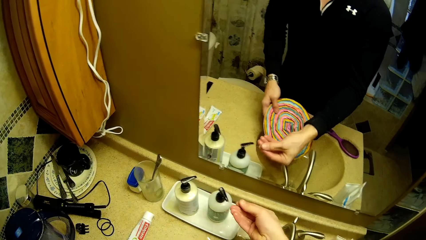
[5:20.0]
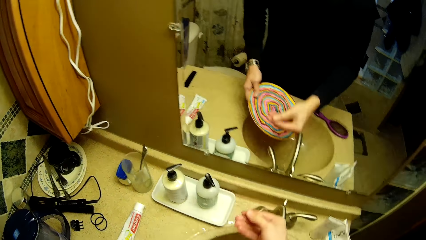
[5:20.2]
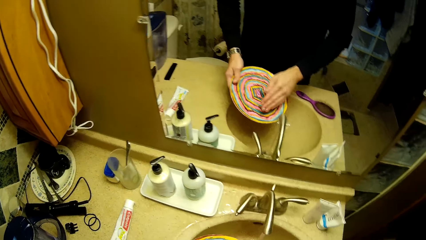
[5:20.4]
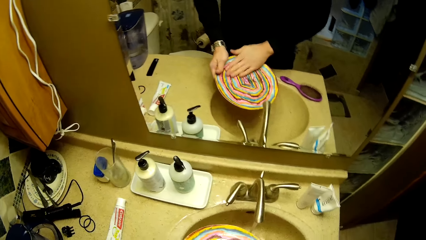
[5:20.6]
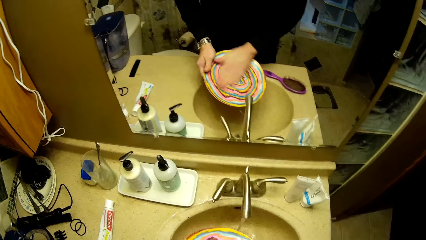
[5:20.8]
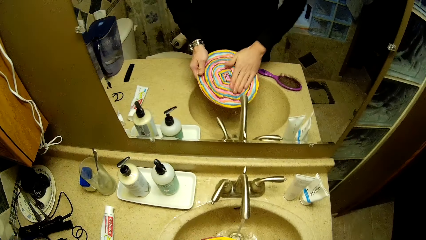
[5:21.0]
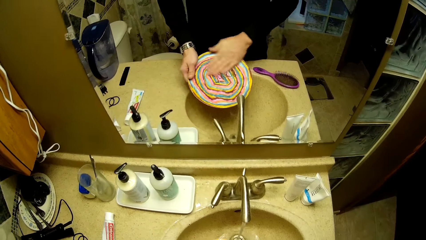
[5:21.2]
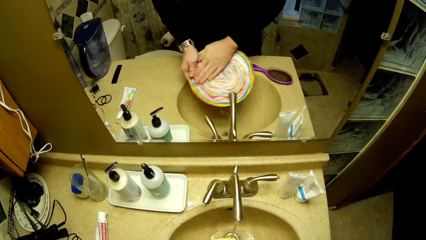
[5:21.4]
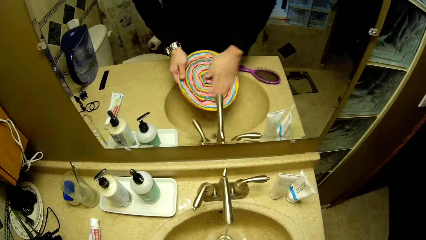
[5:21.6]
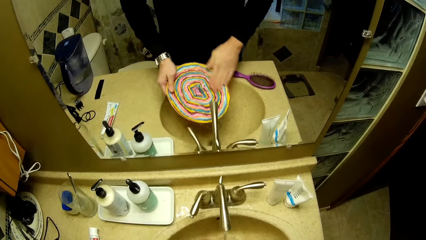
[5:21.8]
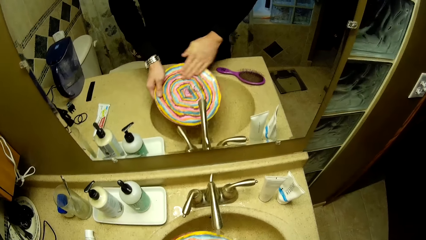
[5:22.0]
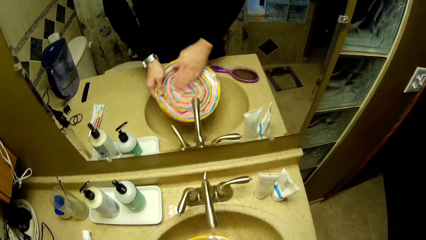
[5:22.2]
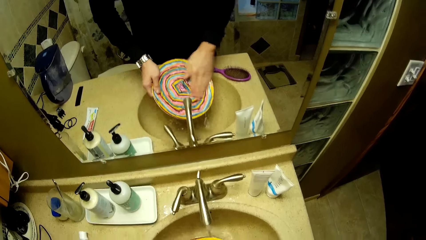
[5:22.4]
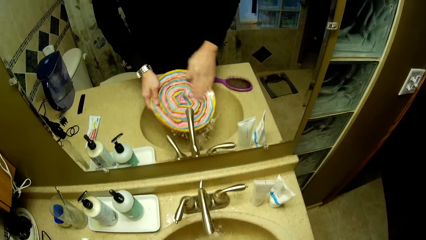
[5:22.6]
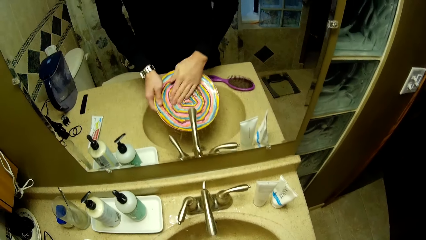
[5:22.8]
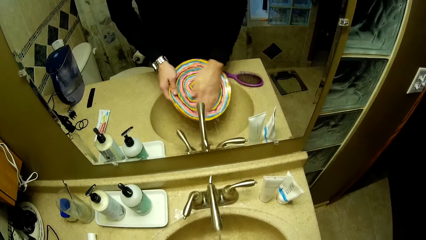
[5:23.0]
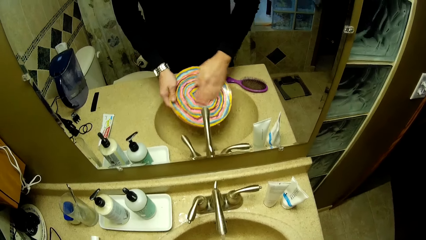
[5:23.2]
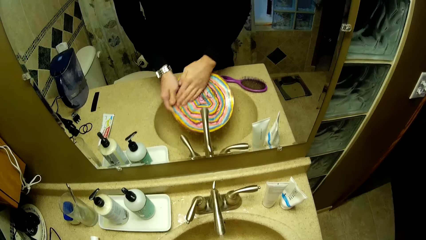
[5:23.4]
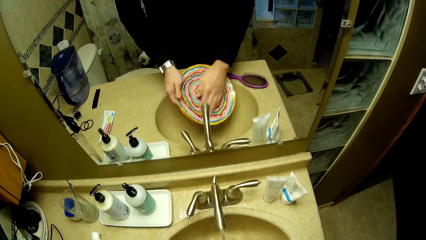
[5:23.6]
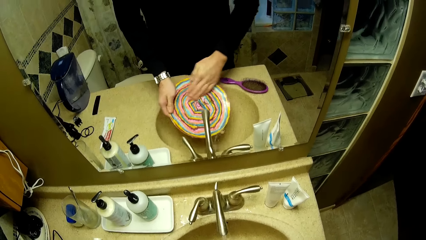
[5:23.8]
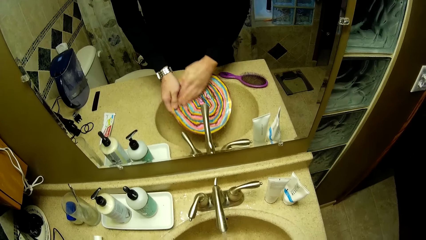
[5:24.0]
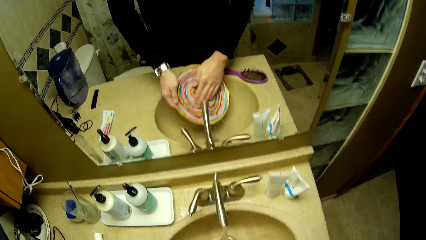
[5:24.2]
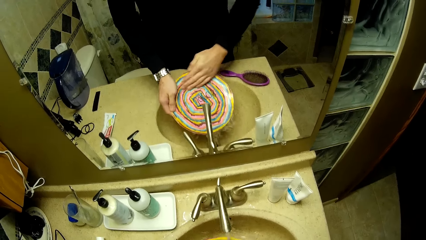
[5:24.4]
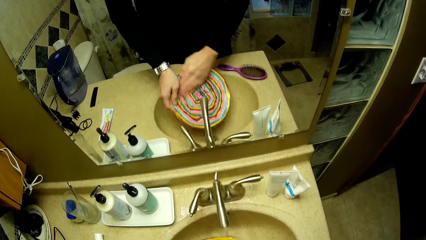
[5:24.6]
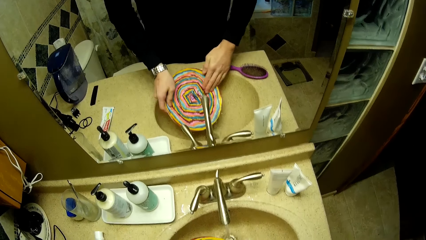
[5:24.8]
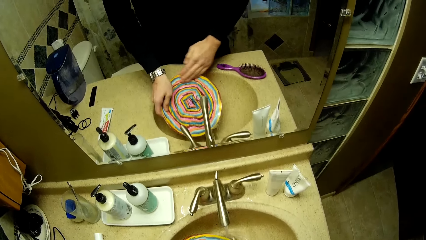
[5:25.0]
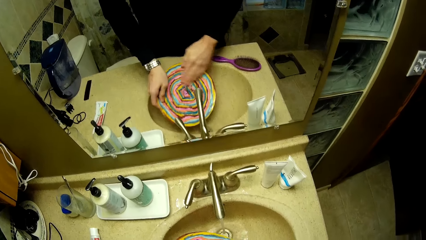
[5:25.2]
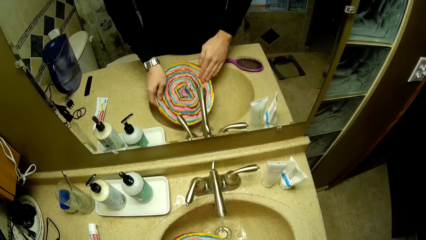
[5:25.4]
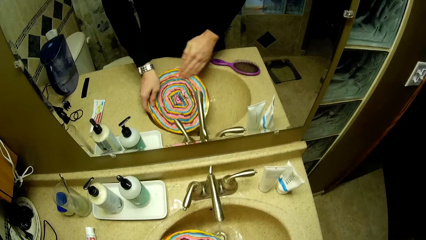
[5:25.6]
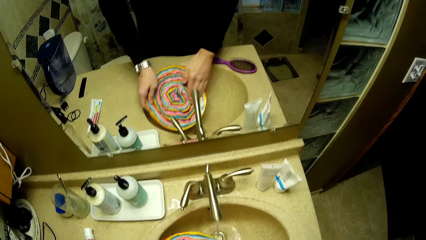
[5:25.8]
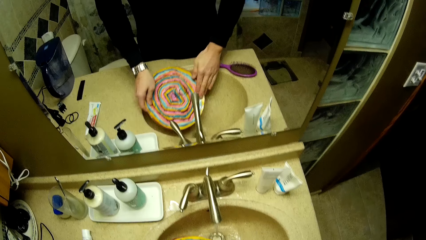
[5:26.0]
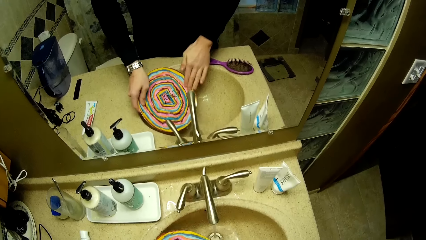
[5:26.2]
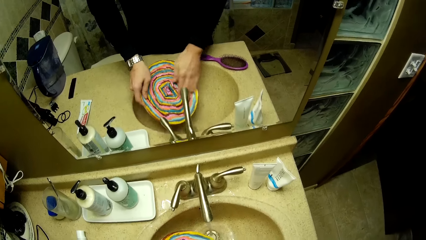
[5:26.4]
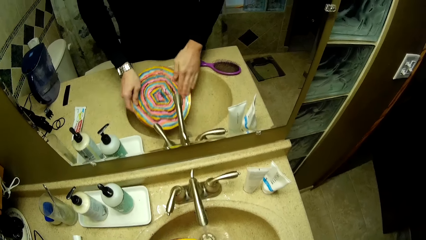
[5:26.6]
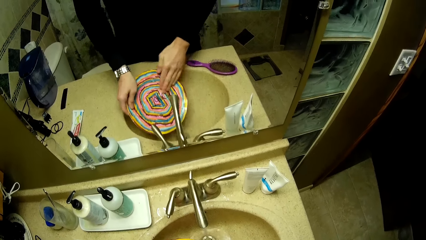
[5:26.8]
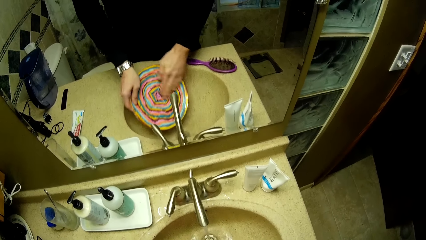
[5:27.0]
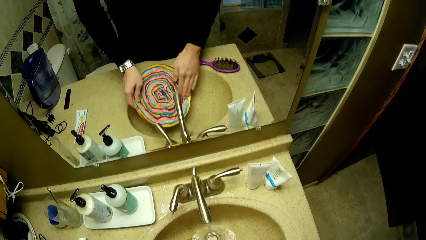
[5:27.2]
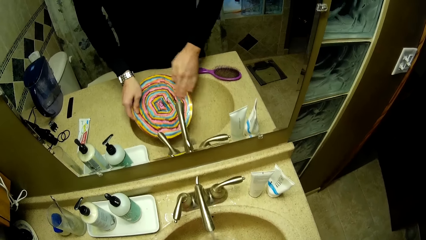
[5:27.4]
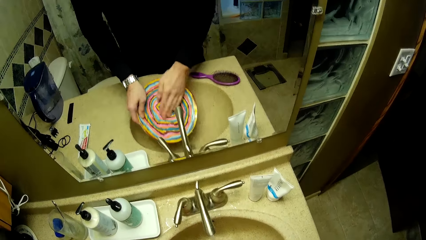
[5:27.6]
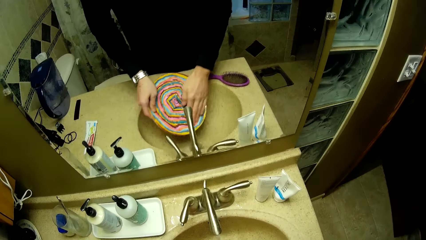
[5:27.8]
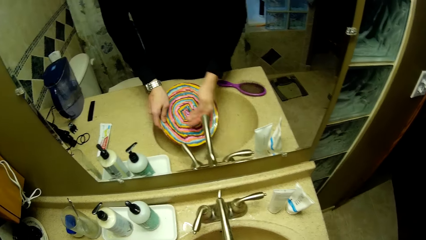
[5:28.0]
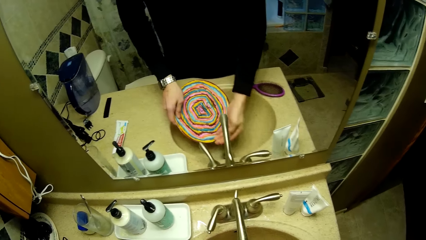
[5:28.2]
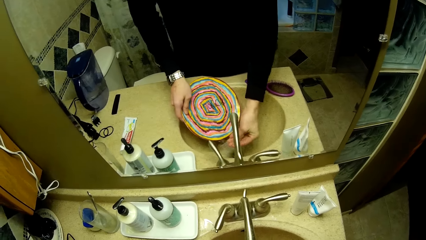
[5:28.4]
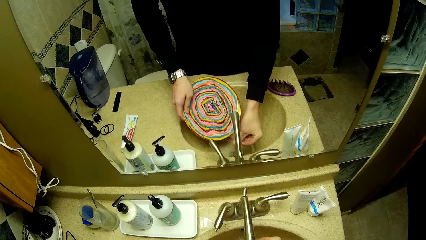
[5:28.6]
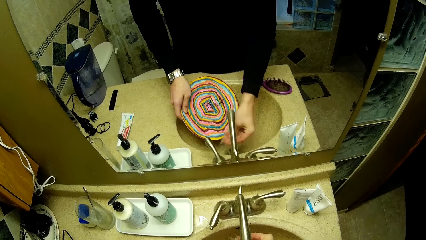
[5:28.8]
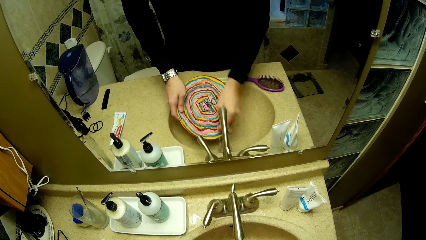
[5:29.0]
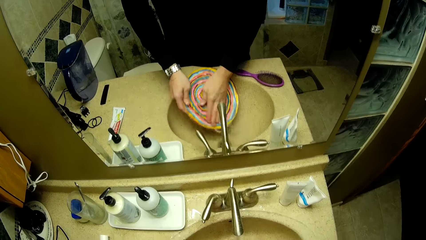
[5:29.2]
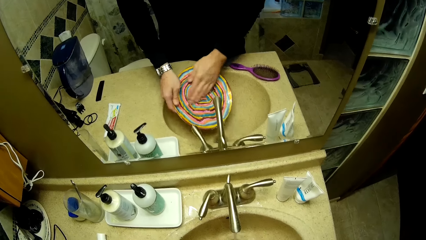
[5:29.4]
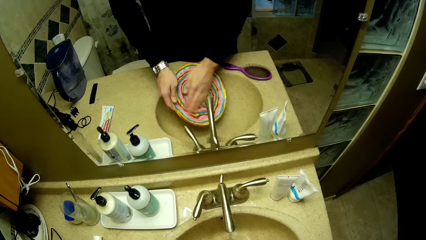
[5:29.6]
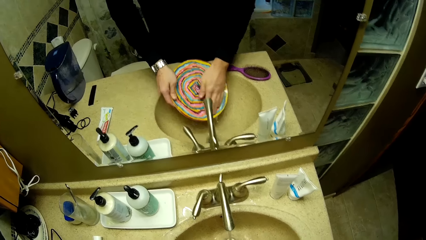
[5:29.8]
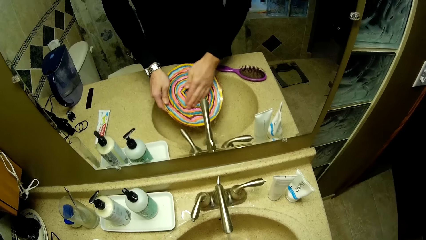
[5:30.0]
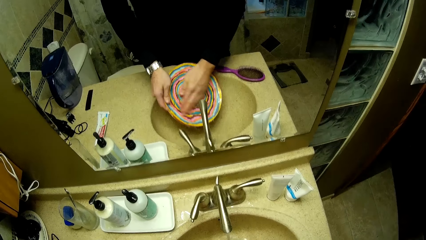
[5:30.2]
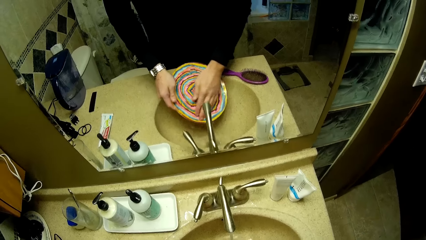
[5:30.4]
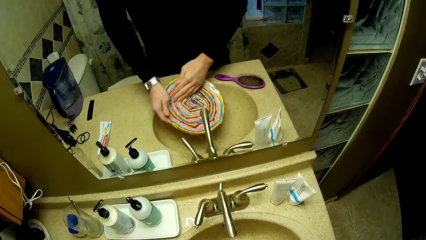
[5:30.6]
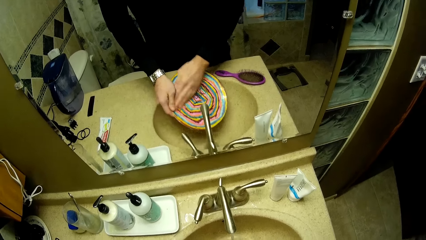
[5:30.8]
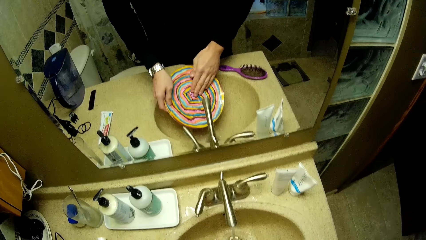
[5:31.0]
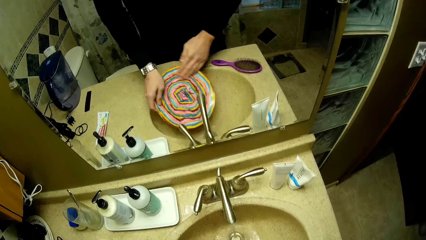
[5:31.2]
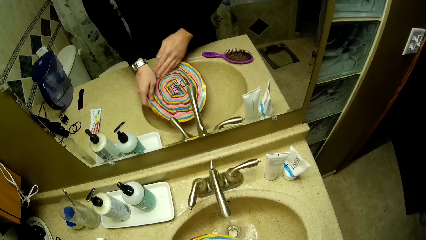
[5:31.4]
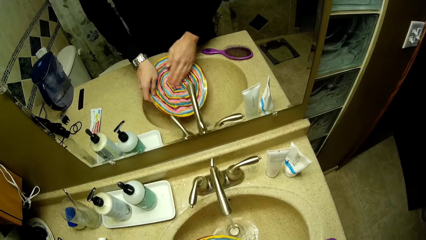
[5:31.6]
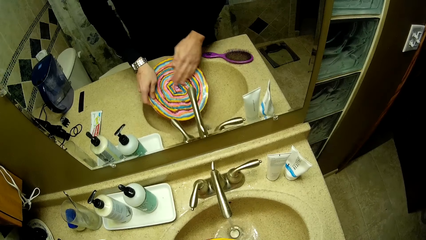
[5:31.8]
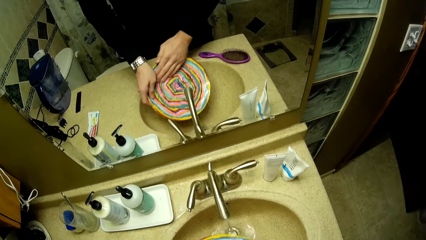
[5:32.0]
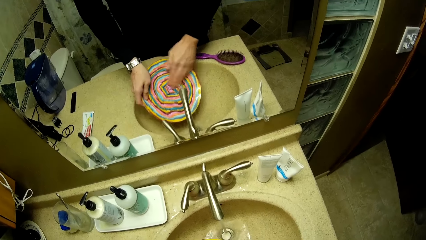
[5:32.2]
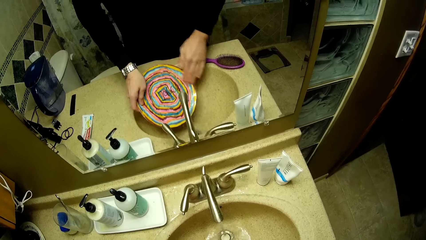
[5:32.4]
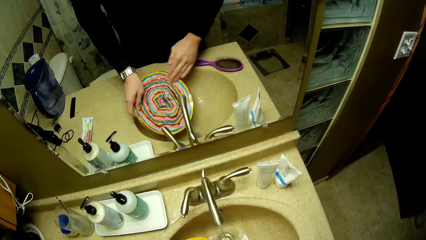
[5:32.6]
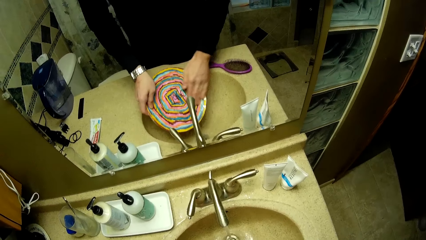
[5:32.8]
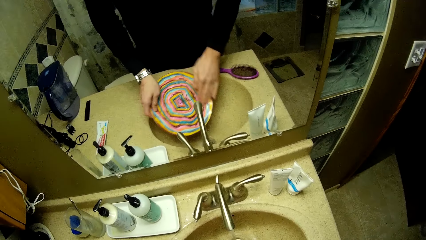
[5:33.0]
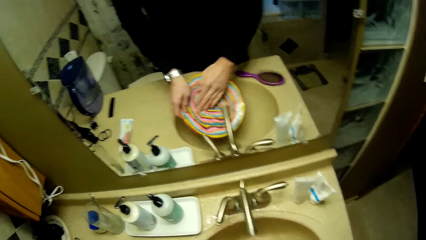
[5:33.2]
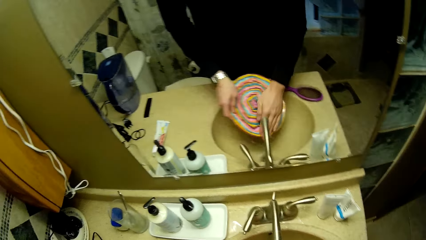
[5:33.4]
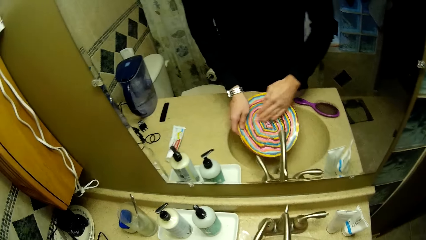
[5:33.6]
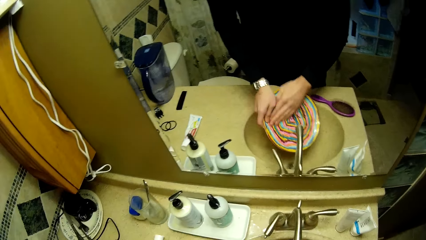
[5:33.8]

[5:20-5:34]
The camera wearer takes the liquid soap from the bottle with the right hand. They wash the plate with the right hand. They spread the soap on the plate. They rinse the right hand.

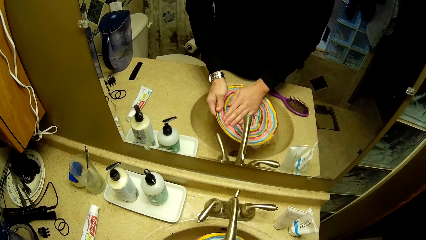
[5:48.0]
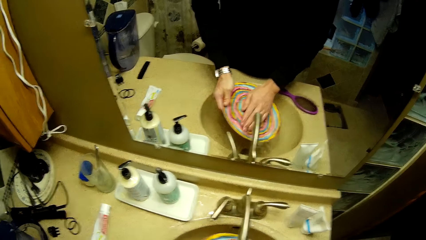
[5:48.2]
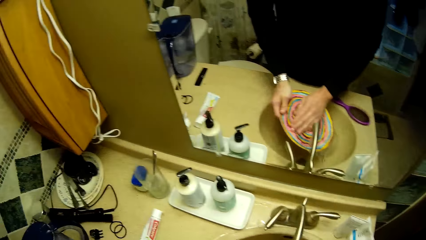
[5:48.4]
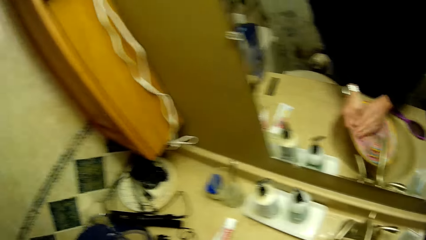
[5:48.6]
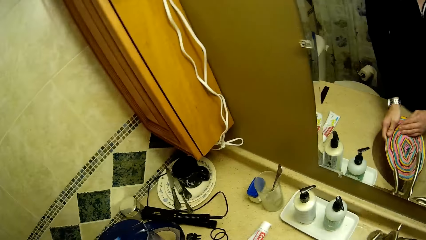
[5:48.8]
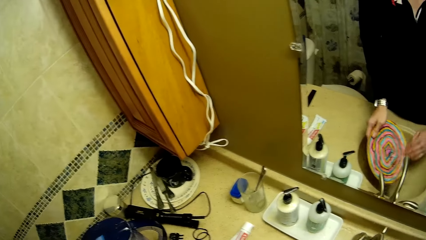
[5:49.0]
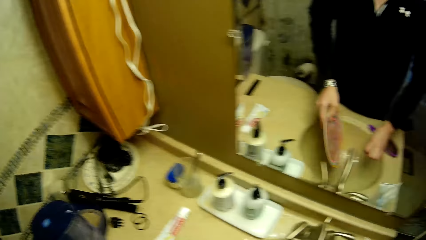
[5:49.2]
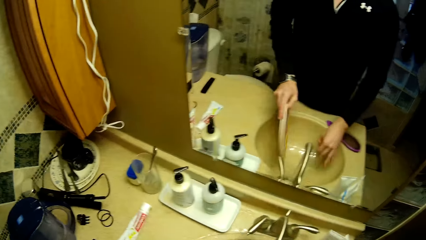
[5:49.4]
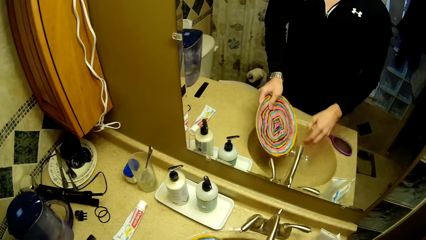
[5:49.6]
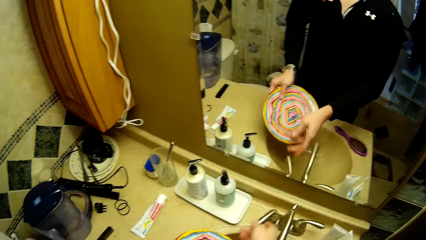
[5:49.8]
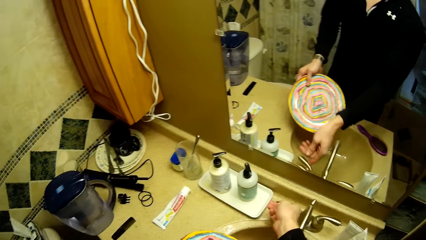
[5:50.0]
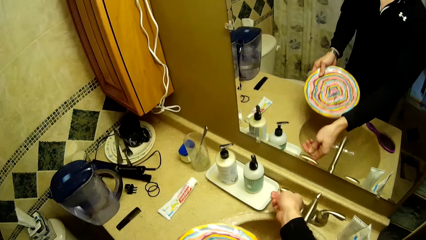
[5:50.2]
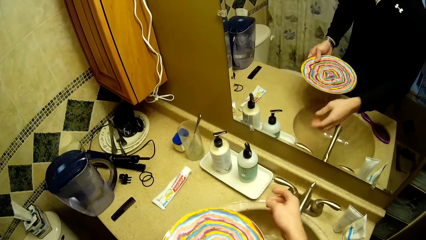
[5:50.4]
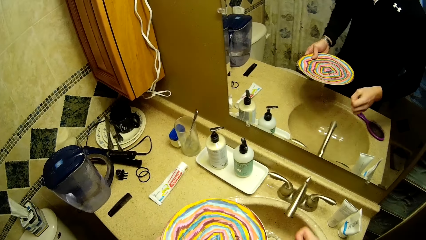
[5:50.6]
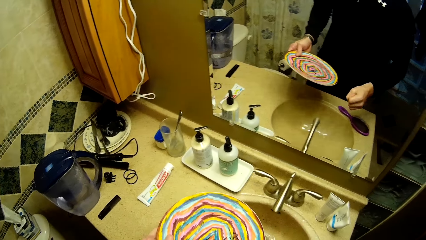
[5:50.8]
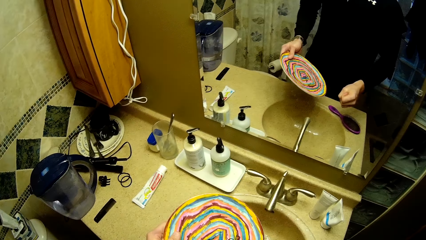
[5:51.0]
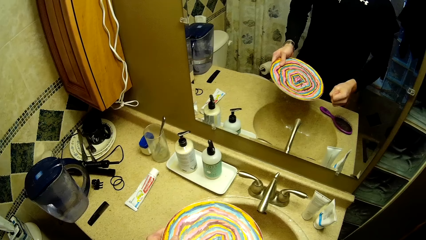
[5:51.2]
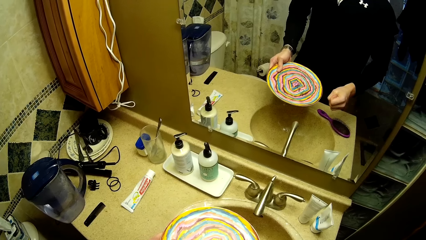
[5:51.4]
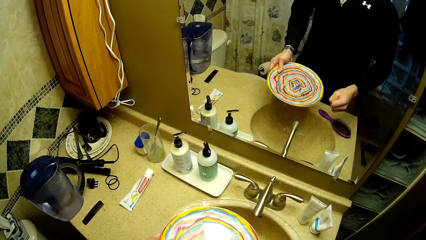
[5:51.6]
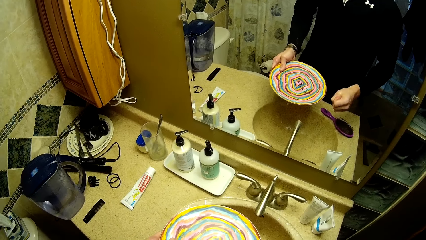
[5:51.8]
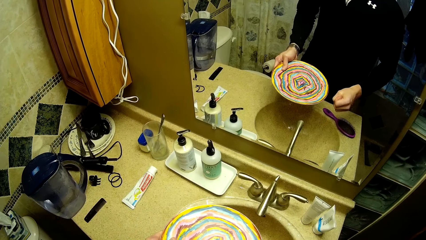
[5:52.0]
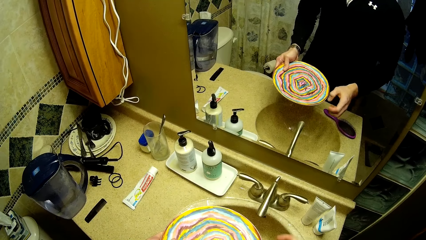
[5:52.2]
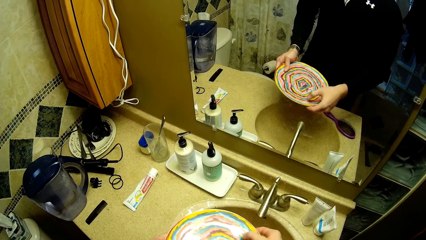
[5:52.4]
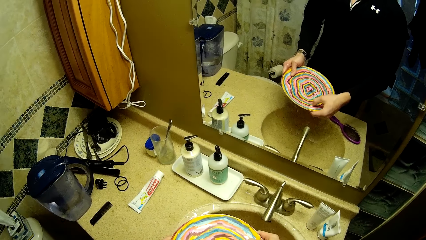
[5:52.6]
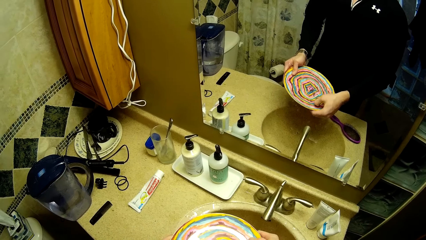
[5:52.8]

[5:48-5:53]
The camera wearer turns off the tap with the right hand.
